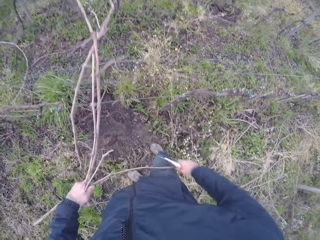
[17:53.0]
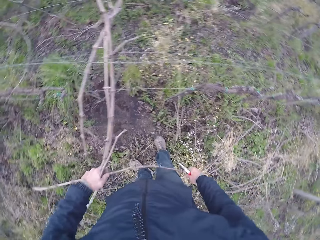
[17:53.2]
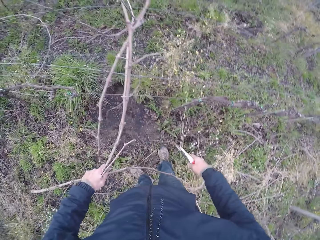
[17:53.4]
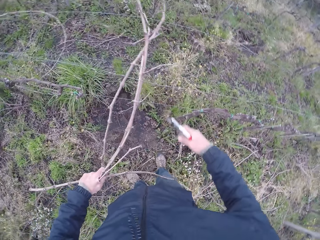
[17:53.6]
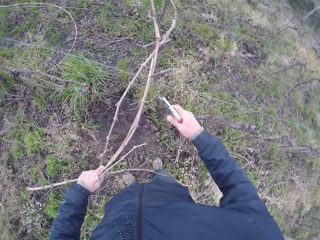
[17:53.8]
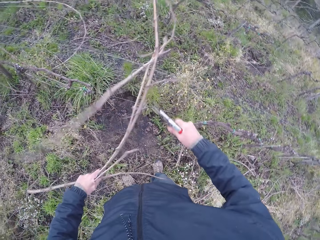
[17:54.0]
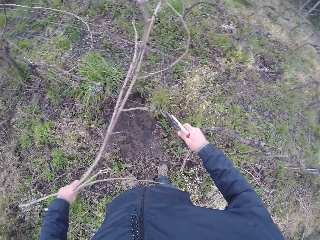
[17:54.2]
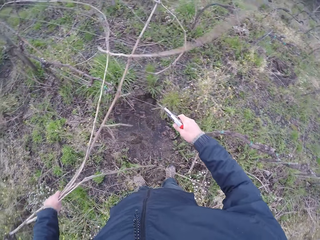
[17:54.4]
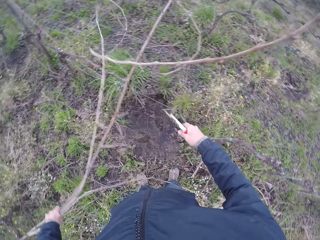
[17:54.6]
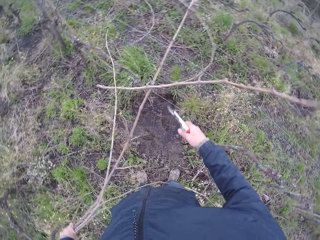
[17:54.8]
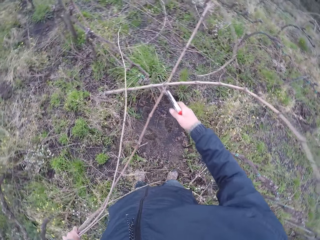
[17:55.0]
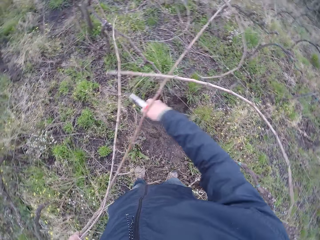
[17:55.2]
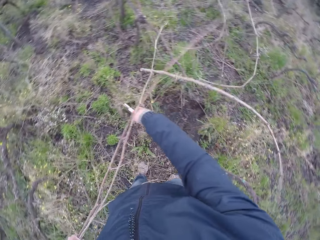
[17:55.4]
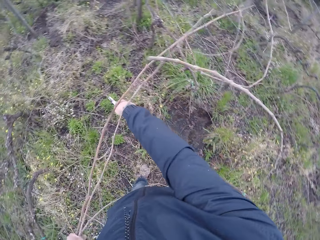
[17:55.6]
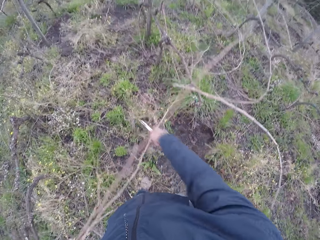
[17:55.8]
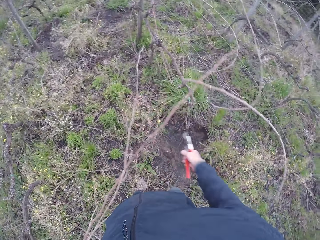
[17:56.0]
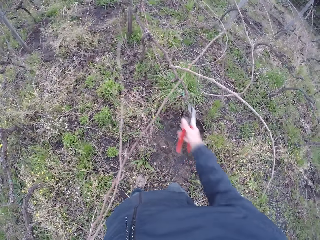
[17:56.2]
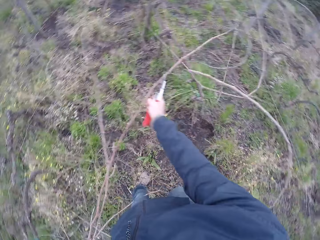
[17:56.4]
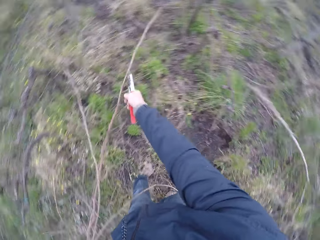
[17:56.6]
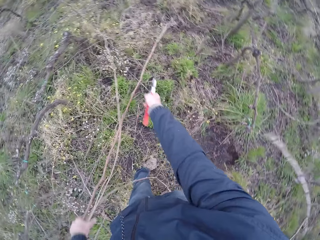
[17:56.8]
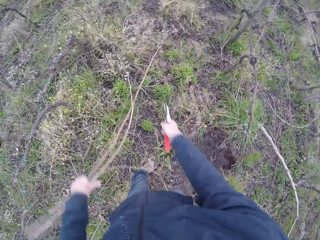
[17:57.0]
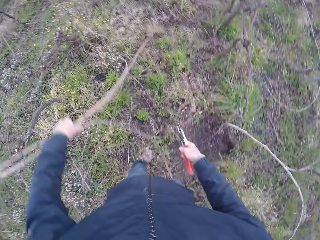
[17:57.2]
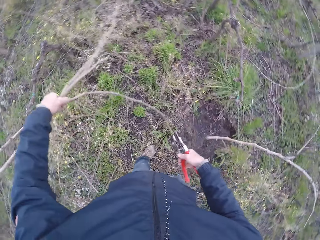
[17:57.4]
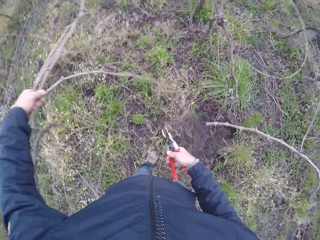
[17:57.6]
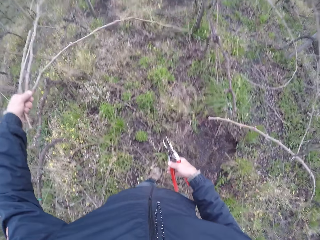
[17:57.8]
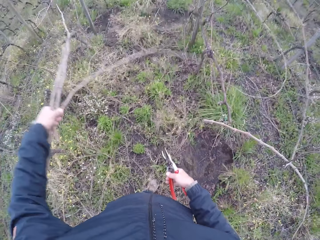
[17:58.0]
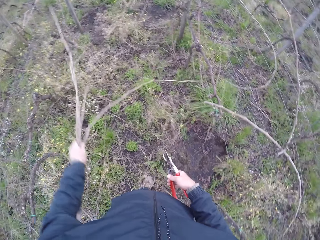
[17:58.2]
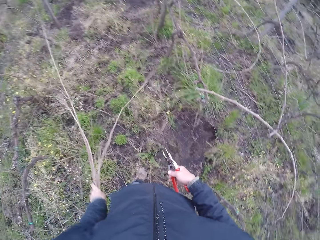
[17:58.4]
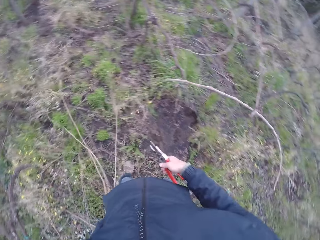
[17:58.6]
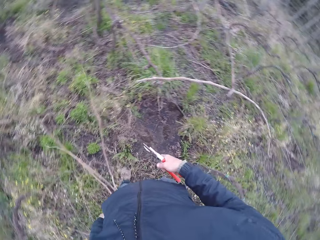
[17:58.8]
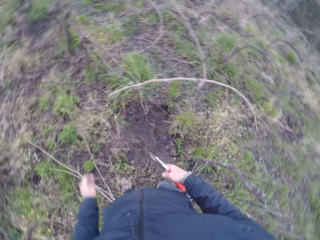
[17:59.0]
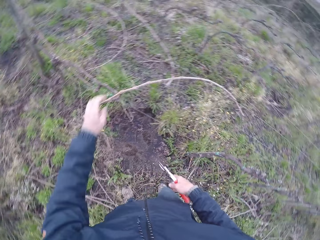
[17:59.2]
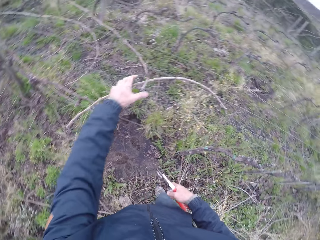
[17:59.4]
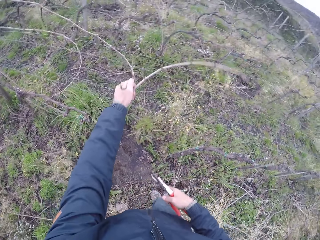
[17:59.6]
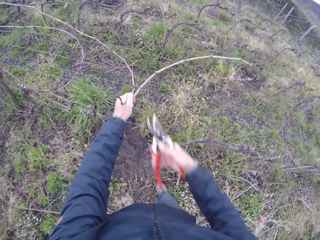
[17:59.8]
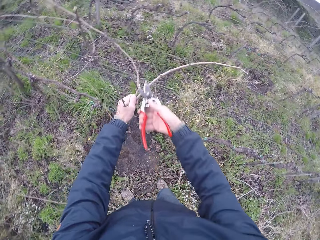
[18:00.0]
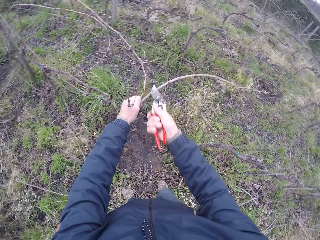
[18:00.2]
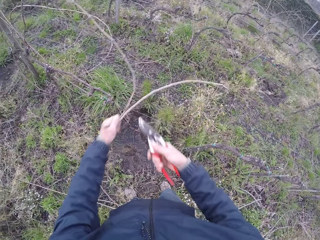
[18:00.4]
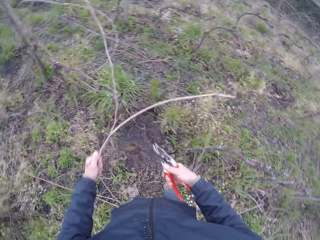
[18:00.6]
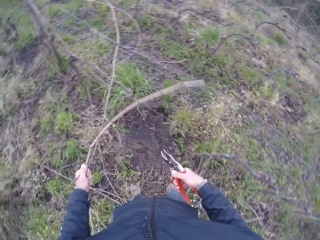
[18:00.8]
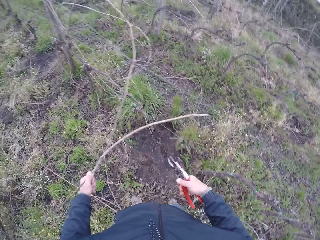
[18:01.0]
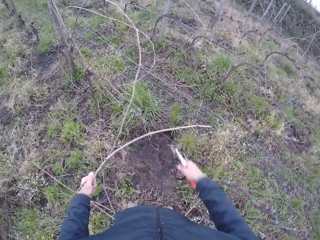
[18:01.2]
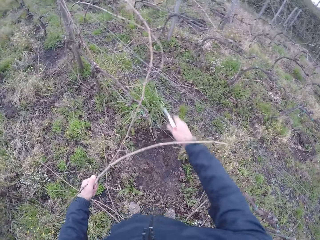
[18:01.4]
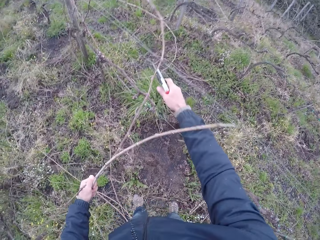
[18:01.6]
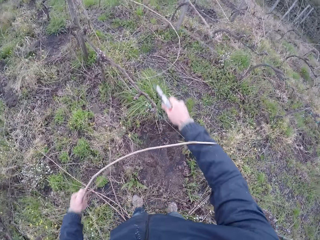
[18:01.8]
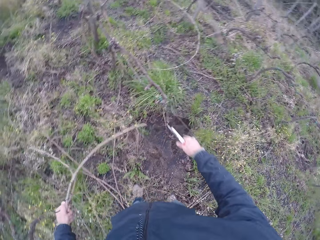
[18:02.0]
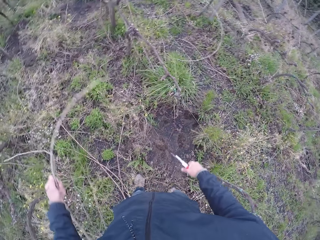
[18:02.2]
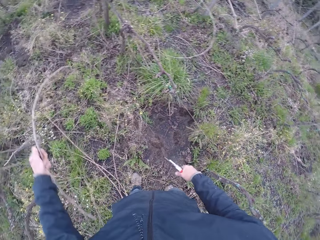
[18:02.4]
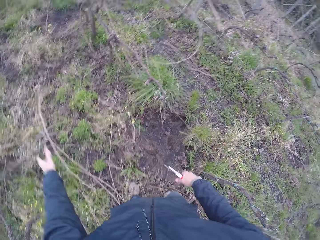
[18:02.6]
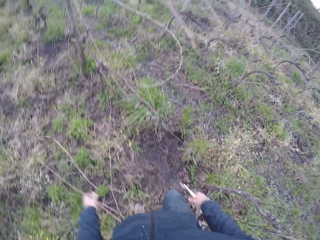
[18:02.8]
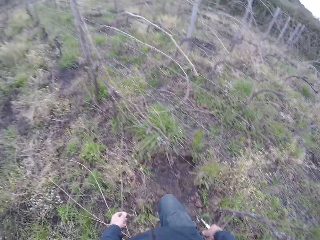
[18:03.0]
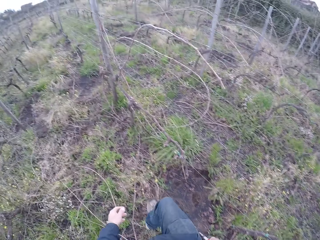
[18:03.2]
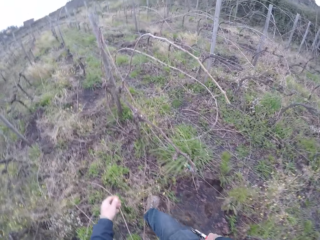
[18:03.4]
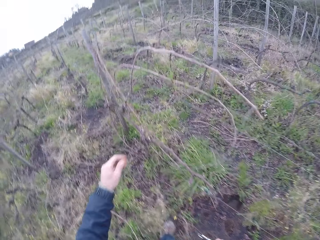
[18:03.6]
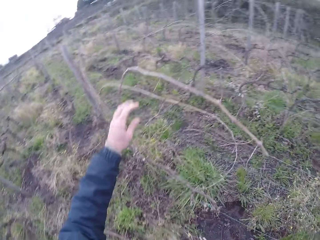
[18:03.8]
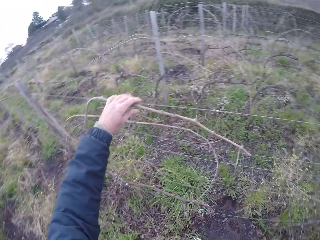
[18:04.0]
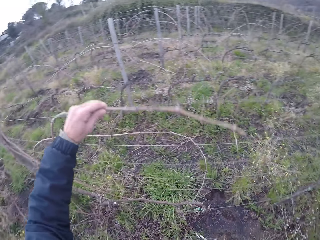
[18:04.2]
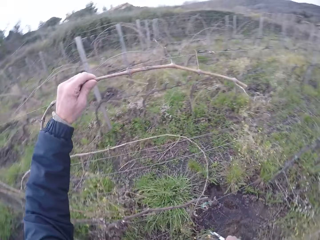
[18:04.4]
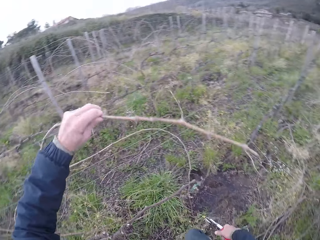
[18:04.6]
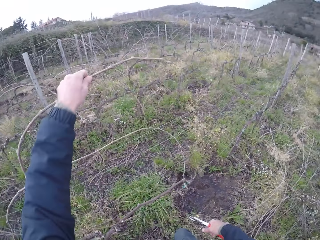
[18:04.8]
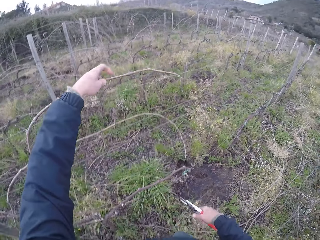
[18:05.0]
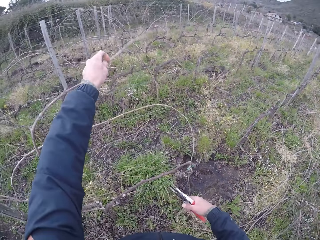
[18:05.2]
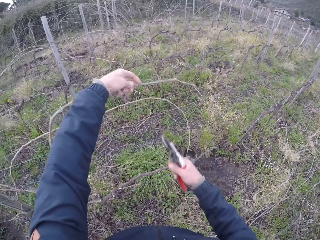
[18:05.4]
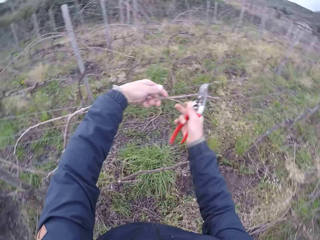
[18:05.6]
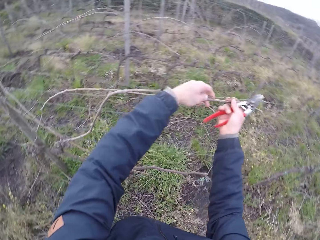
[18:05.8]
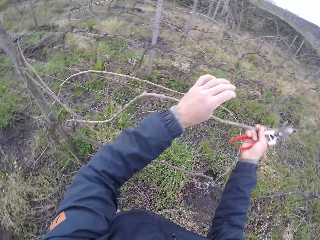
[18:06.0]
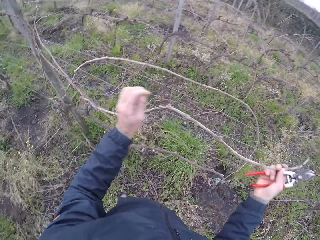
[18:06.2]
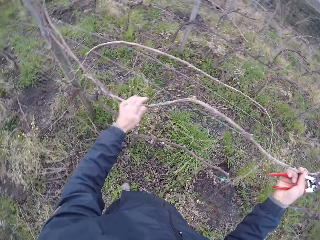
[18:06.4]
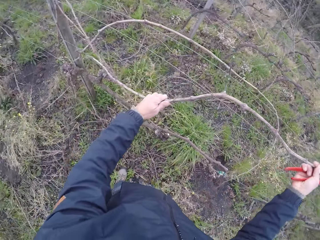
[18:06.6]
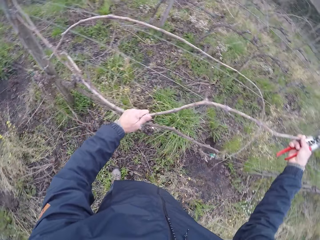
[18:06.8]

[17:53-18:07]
The camera wearer drops the twigs on the ground with his left hand. He draws out a twig from the wire fence with his left hand. He cuts some twigs on the wire fence with the cutter in his right hand. He drops the twigs on the ground with his left hand. He draws out some twigs from the wire fence with his left hand.

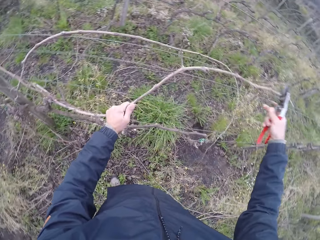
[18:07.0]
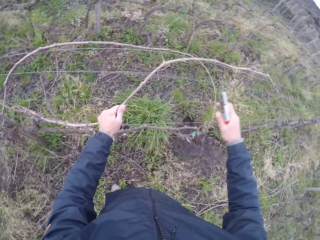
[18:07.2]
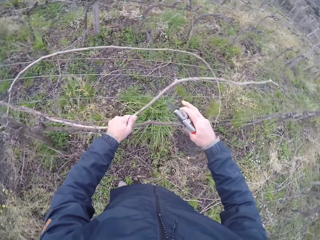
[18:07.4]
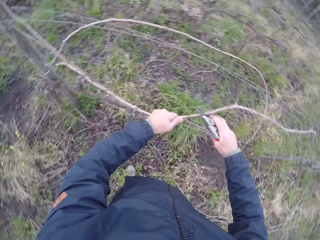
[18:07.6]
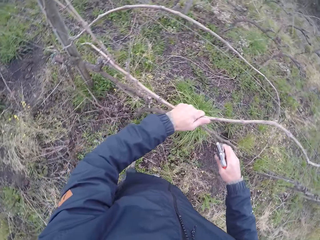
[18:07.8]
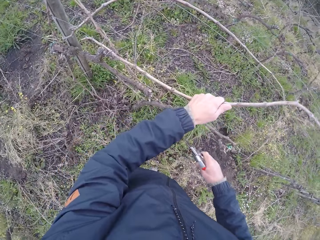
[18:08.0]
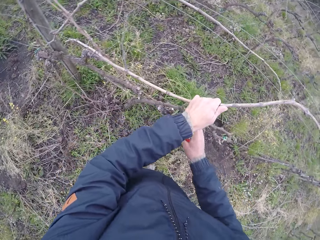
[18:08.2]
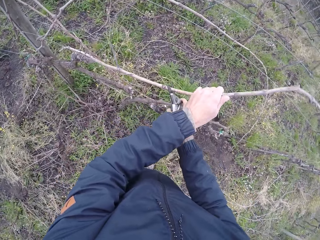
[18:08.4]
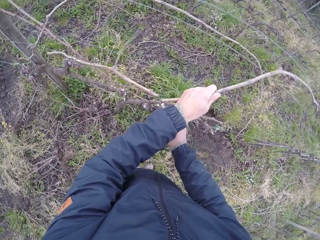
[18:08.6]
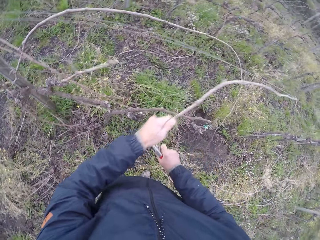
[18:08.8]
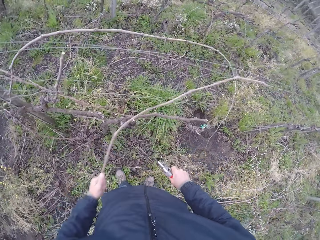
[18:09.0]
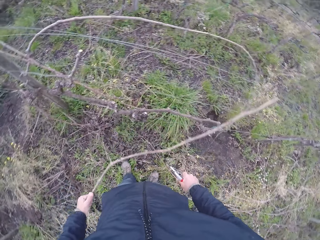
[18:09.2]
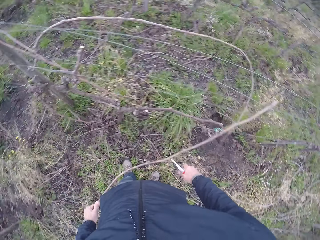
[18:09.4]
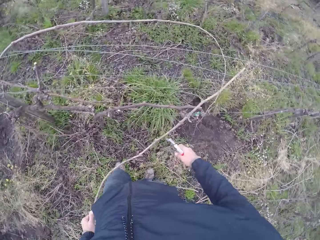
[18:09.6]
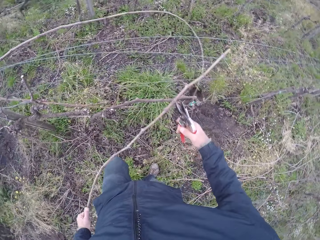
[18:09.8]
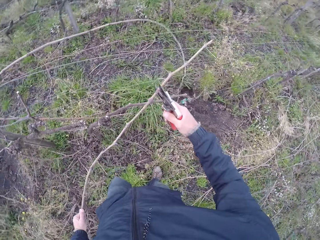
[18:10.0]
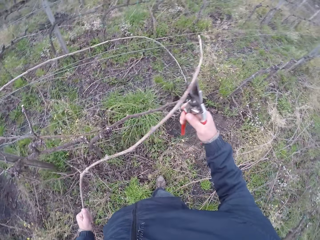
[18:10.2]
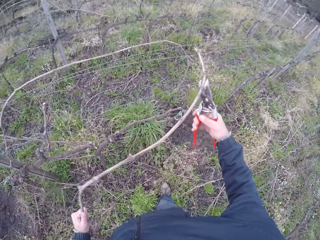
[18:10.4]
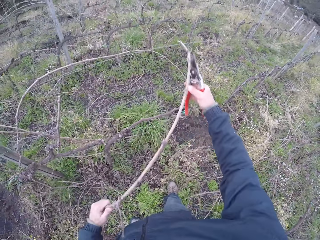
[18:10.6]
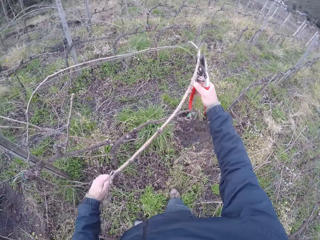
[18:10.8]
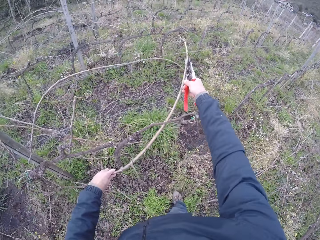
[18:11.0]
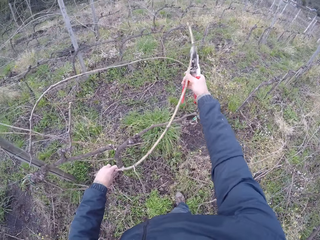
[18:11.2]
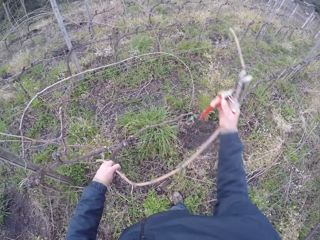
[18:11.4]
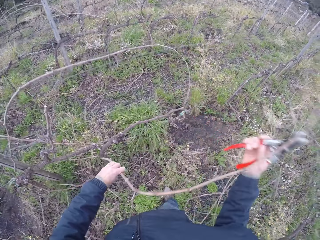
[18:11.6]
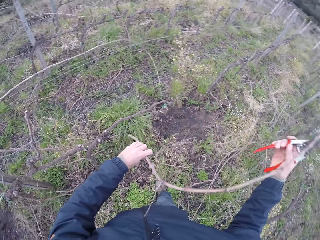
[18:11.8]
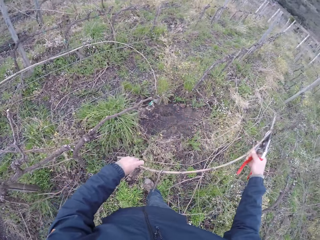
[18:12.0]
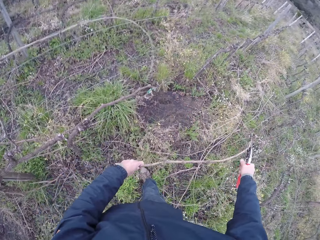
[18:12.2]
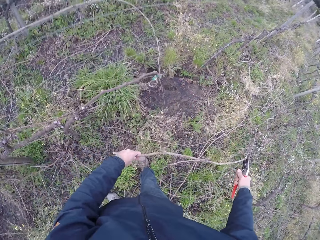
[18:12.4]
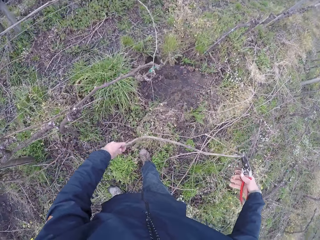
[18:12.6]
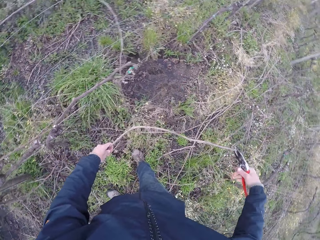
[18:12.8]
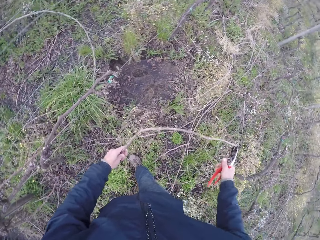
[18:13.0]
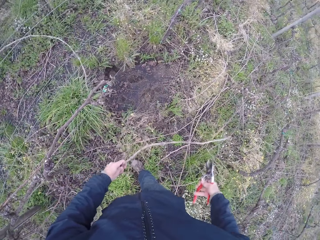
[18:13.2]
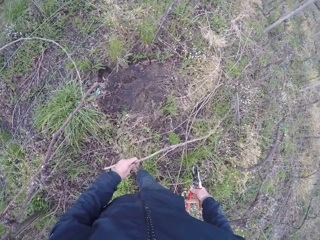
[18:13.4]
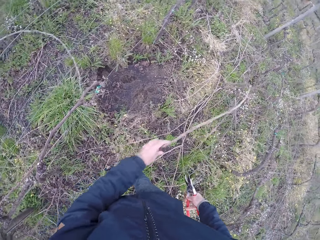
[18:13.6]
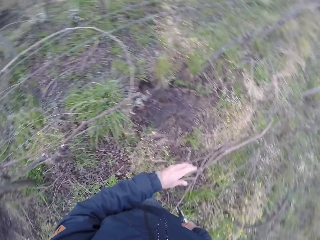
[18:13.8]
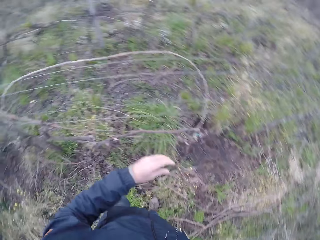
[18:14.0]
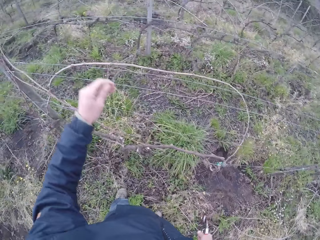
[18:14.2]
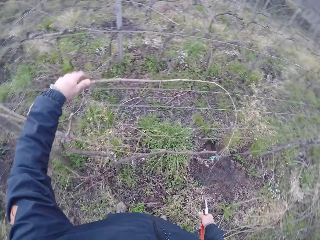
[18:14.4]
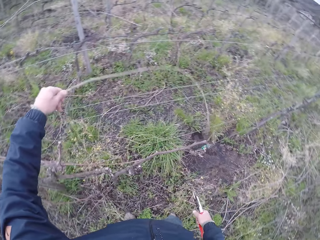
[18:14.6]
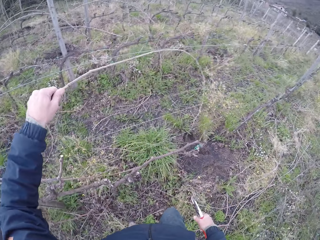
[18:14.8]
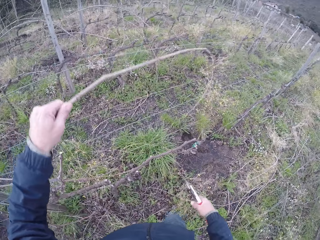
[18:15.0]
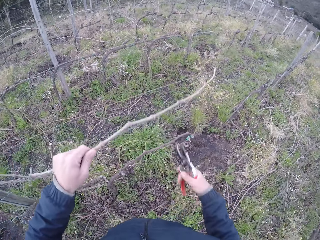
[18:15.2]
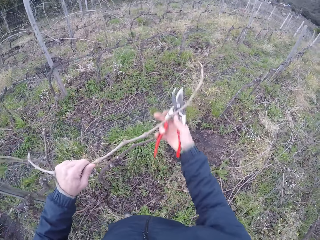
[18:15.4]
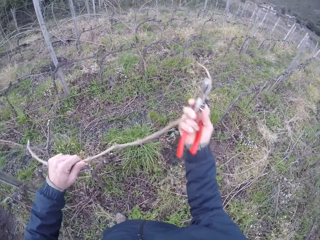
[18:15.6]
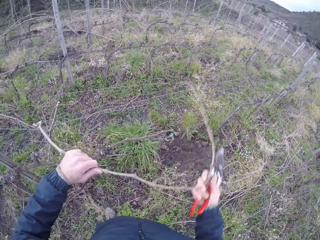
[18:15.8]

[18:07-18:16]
The camera wearer cuts the twigs with the cutter in his right hand. He cuts a stem with pliers. He drops the twigs on the ground with his left hand. He draws out a twig from the wire fence with his left hand.
